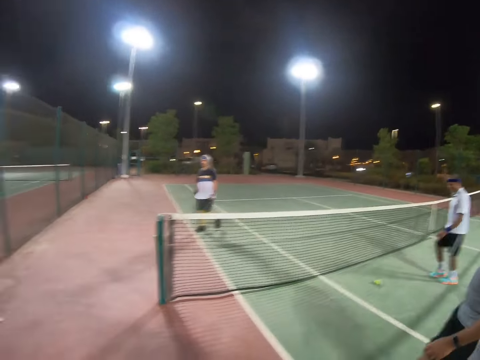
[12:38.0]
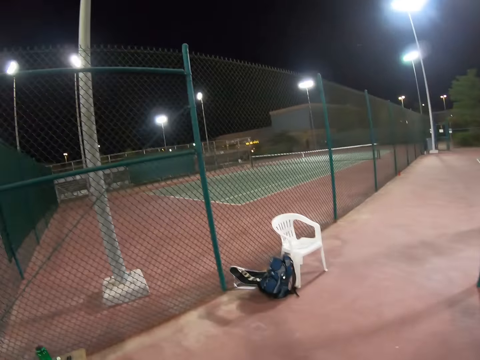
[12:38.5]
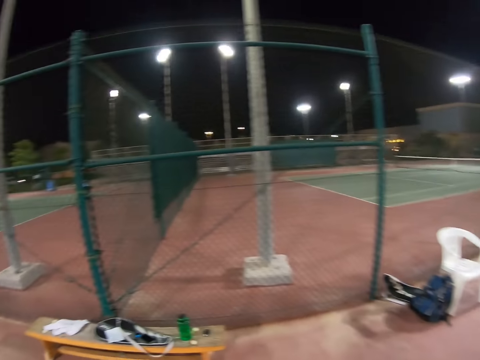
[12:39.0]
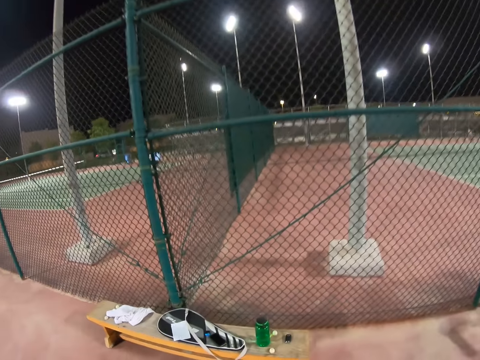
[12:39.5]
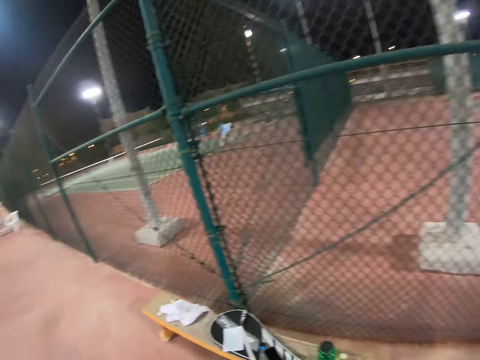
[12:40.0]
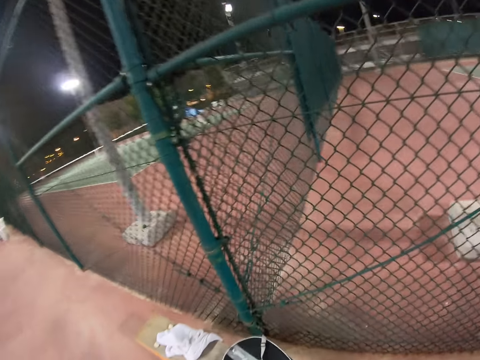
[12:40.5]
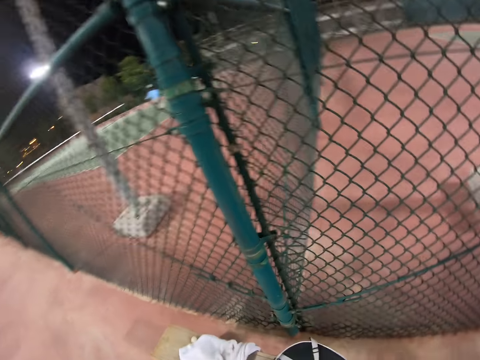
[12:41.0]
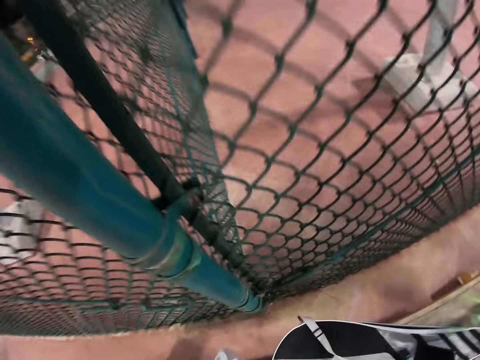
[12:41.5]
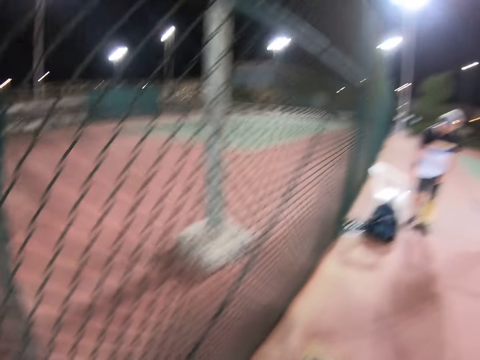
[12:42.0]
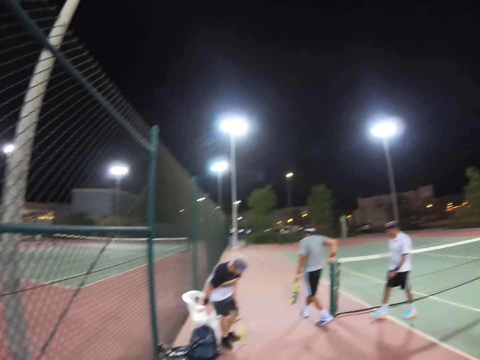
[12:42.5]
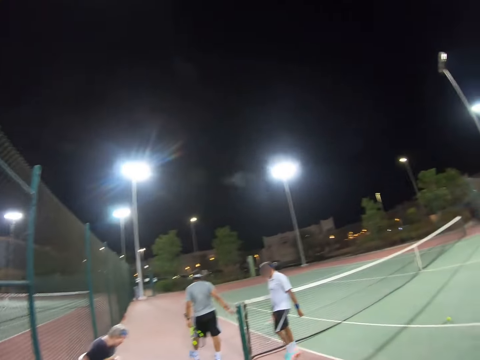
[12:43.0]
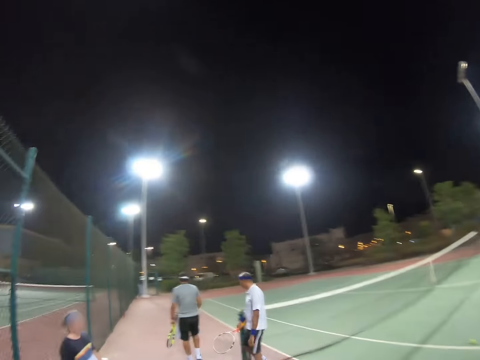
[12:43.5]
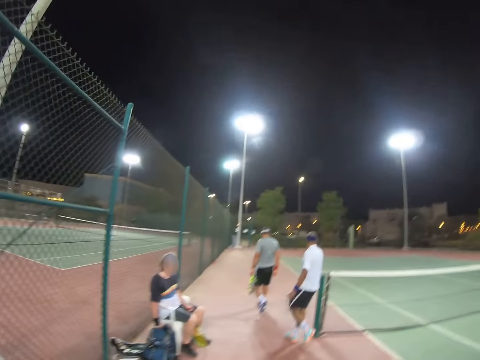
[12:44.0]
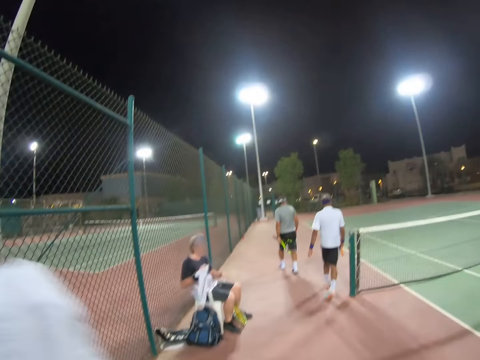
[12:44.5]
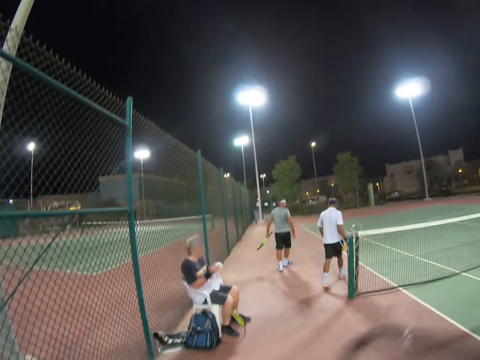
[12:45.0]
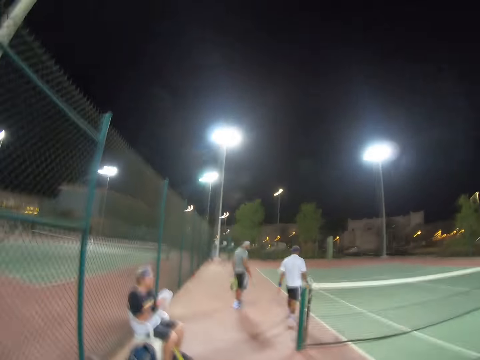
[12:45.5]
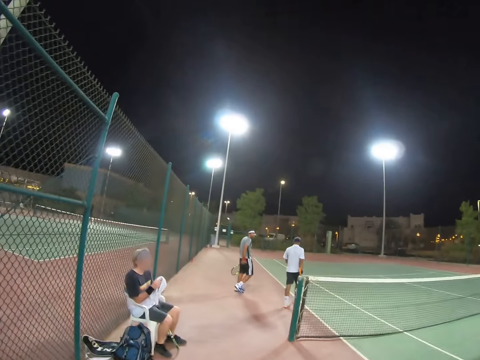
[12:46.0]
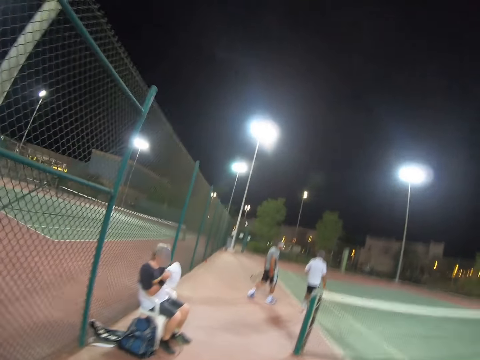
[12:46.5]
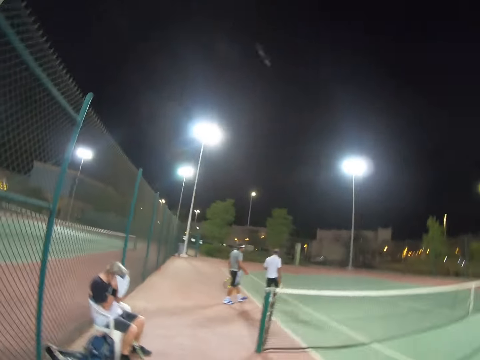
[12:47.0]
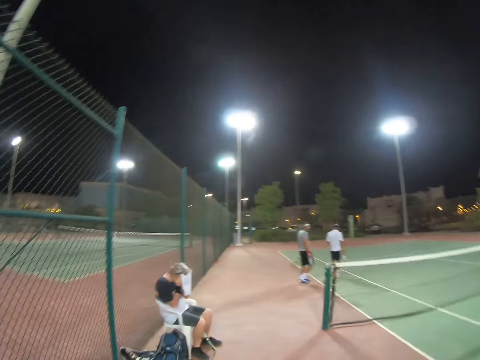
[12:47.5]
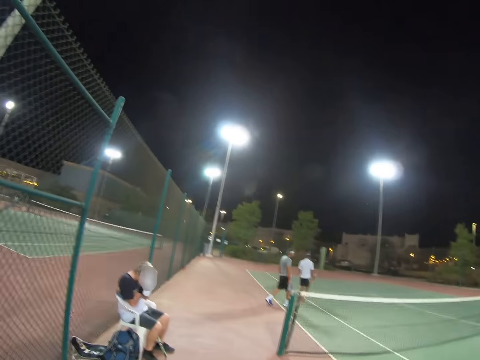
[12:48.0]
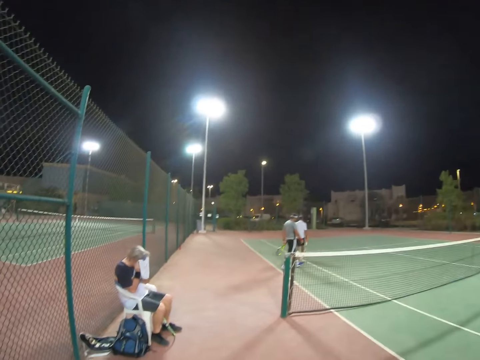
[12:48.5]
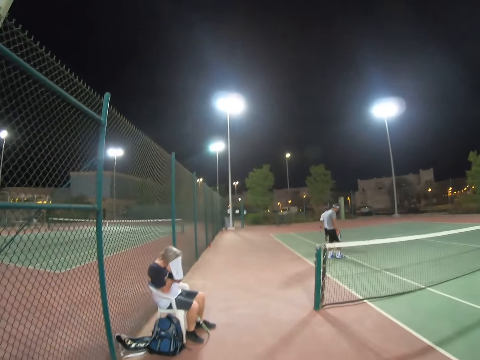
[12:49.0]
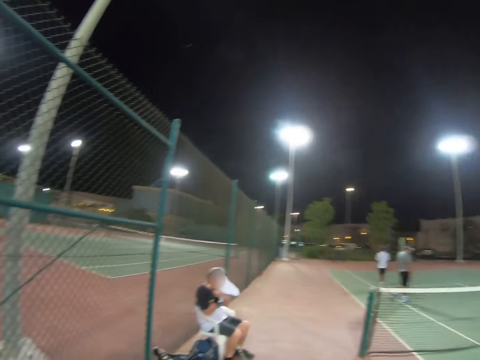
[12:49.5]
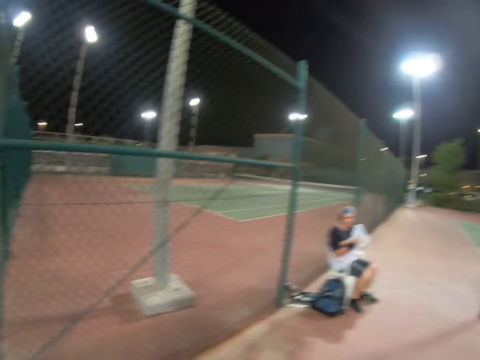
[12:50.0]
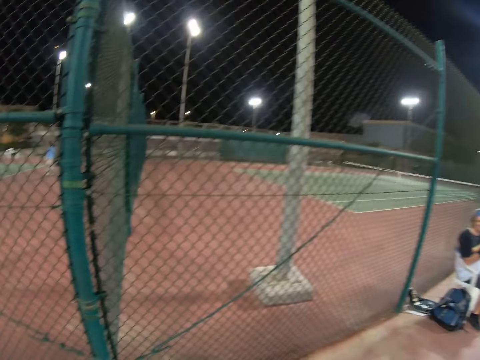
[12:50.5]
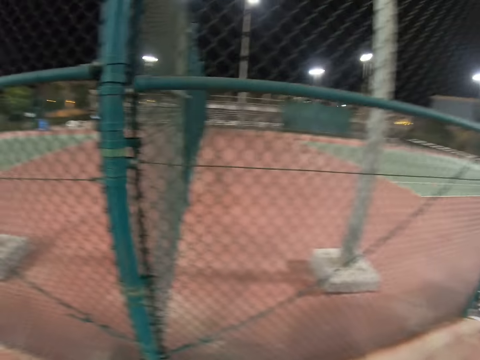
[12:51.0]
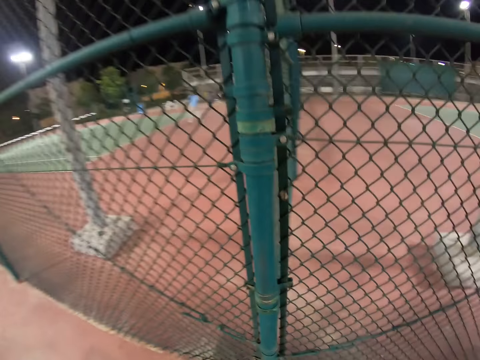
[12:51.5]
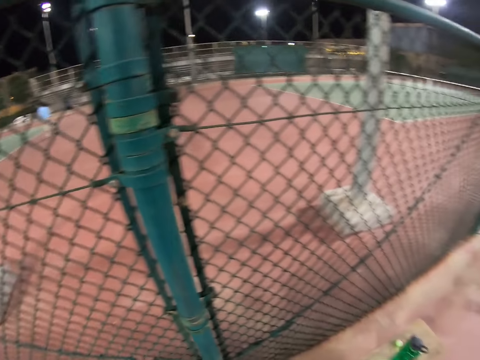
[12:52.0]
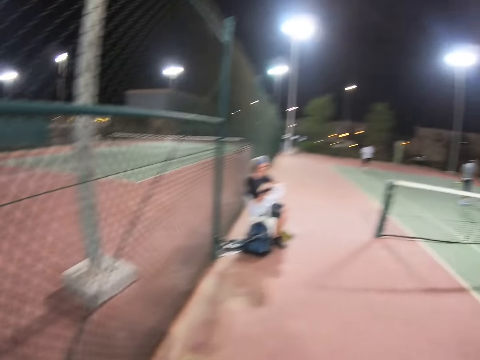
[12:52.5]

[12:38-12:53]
A man walks. The camera wearer walks to the bench. The man sits on a chair. A person walks out of the field with a racket. Another person walks out of the field with a racket. The first person walks in the field with a racket. The other person walks in the field with a racket.

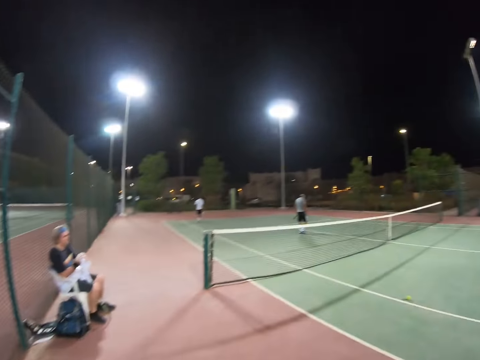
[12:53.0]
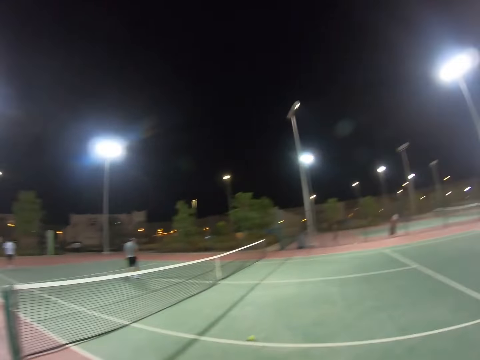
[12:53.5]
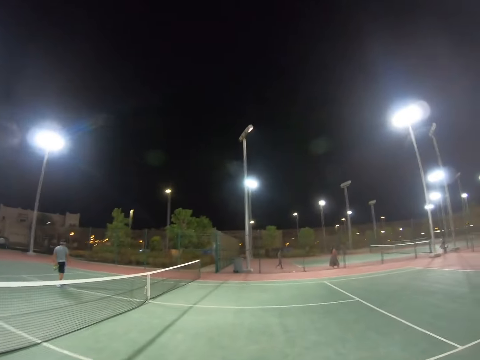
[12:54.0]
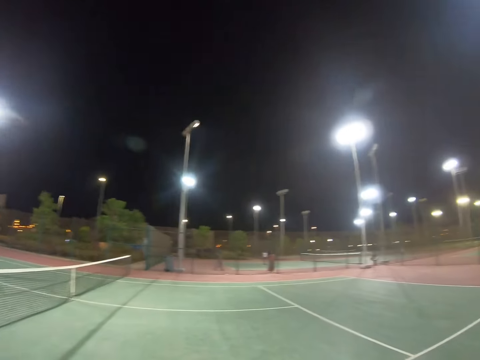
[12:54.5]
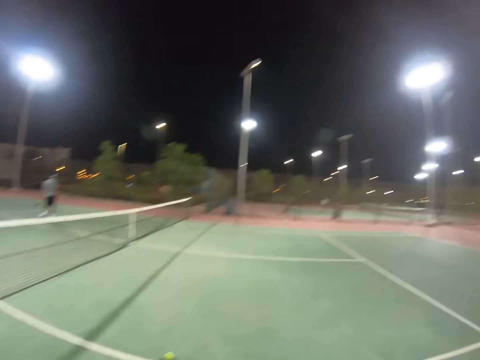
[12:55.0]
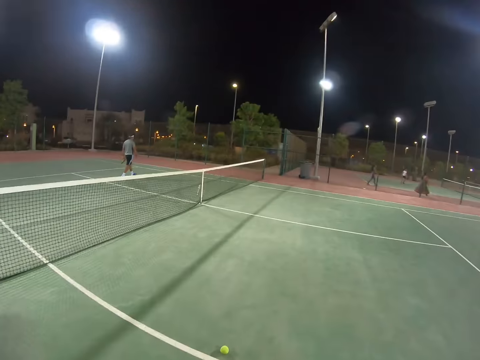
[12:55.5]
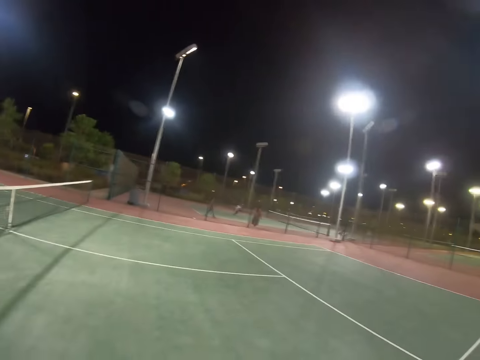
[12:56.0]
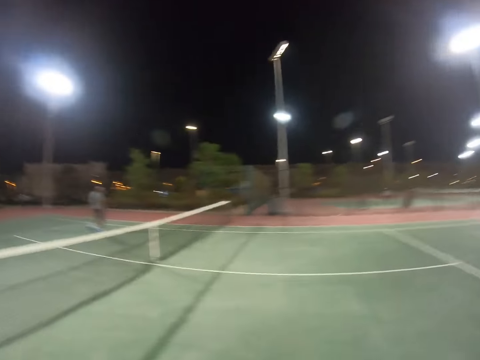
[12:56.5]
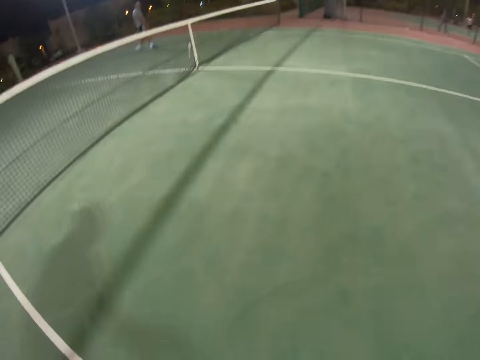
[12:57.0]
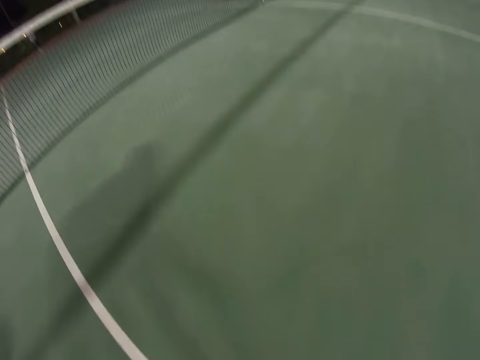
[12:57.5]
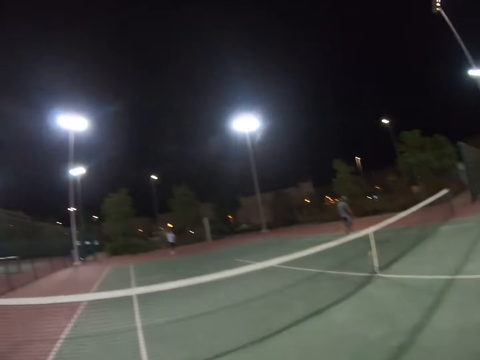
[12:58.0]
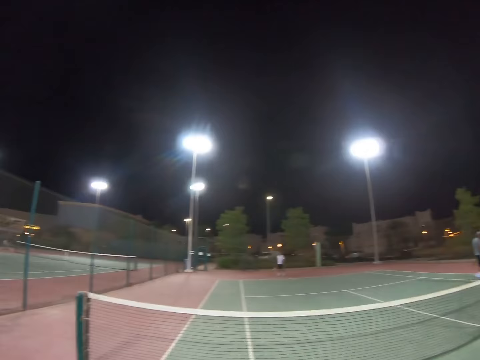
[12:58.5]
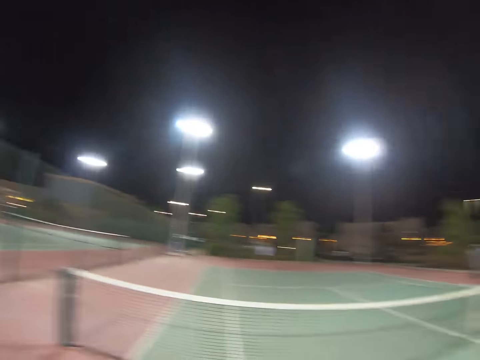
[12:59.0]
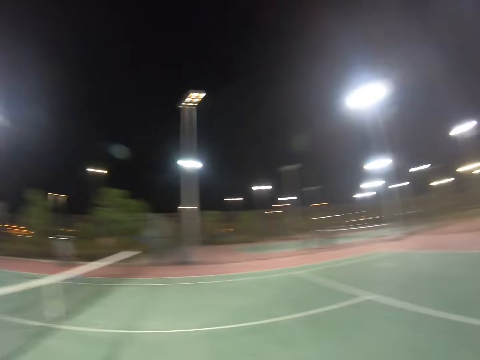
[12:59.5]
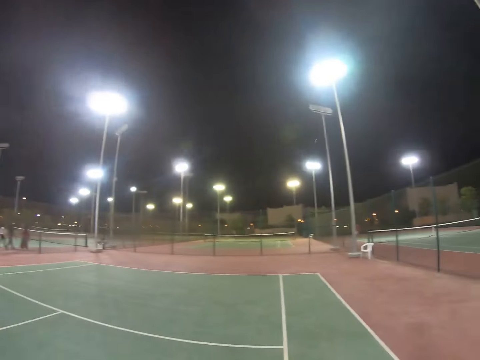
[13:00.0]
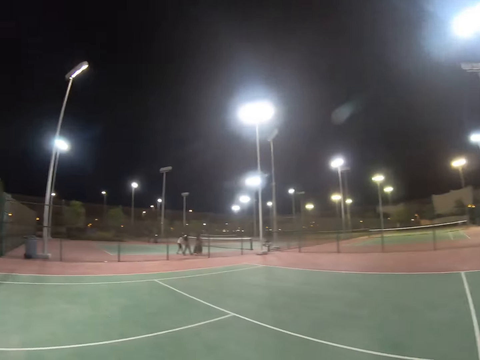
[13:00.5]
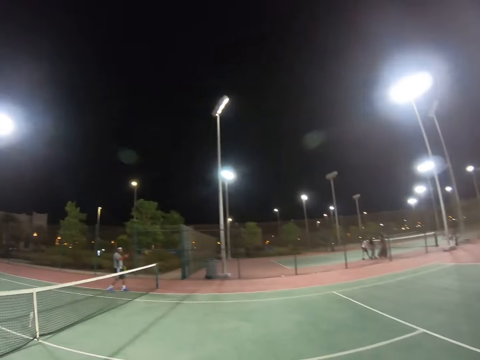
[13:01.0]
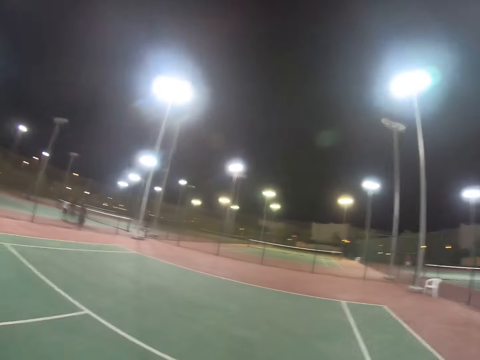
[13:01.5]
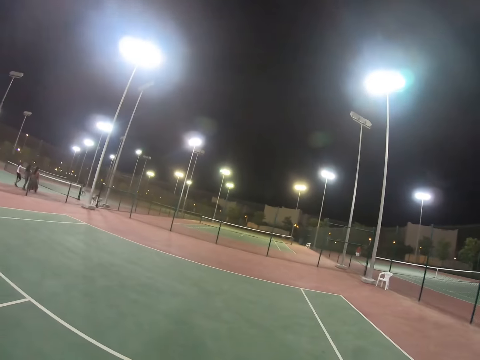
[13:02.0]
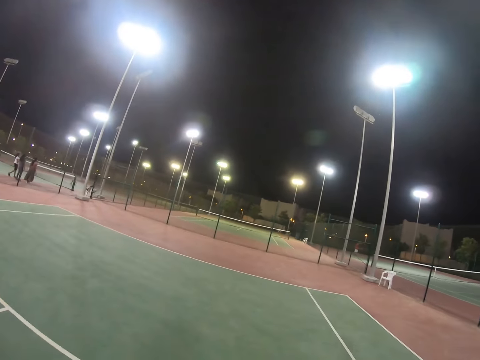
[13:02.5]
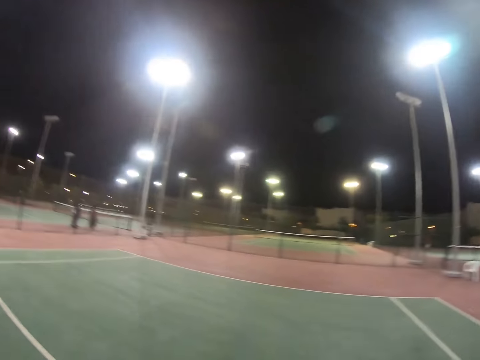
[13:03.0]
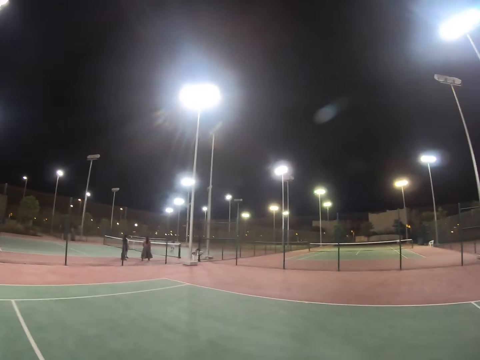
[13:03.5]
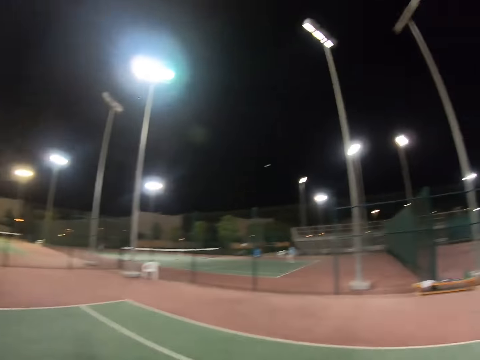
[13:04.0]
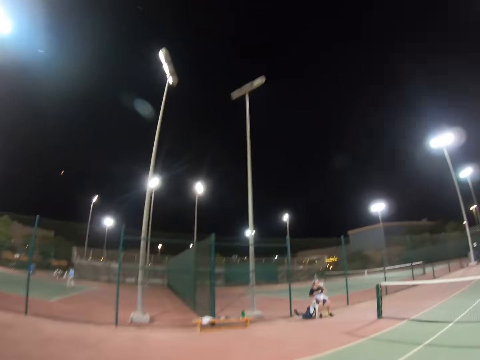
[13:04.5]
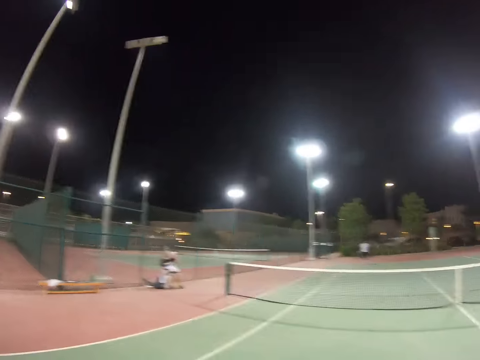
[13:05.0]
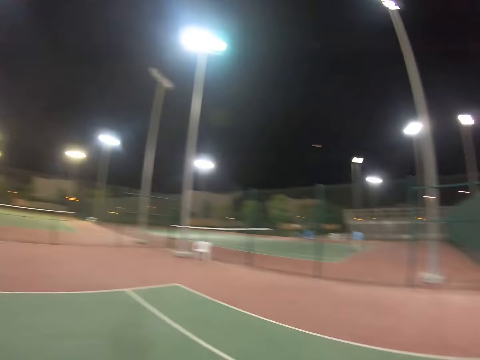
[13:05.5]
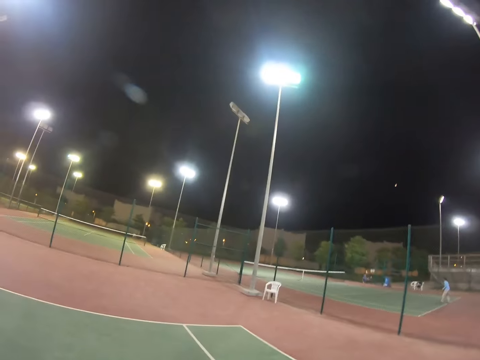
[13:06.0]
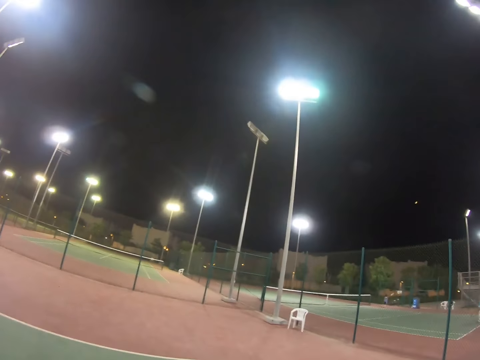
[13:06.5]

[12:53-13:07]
A lady walks. A child walks.
